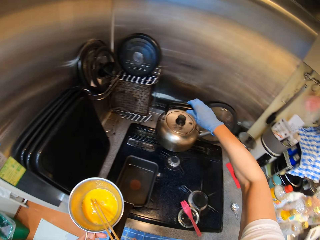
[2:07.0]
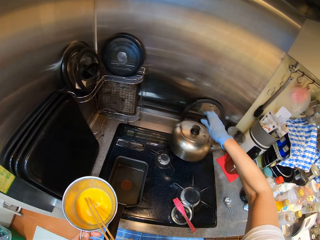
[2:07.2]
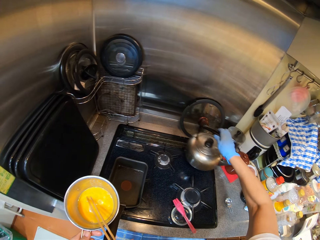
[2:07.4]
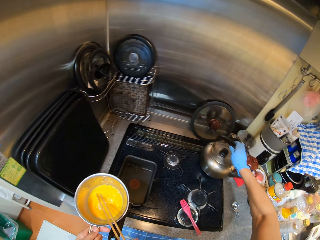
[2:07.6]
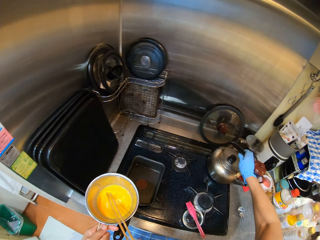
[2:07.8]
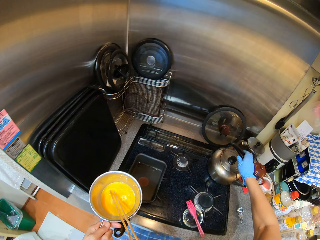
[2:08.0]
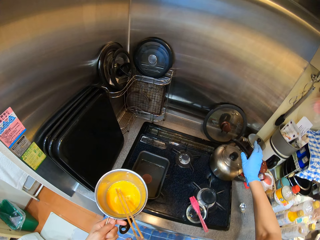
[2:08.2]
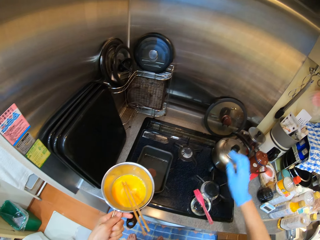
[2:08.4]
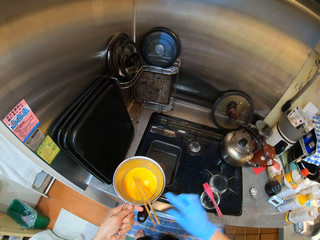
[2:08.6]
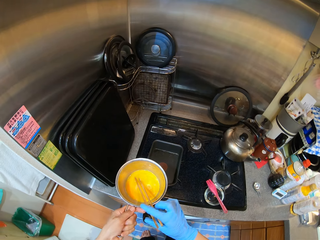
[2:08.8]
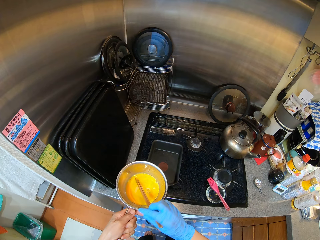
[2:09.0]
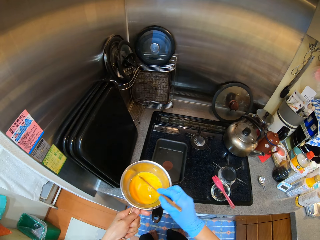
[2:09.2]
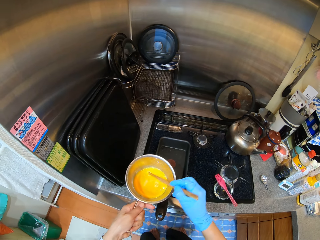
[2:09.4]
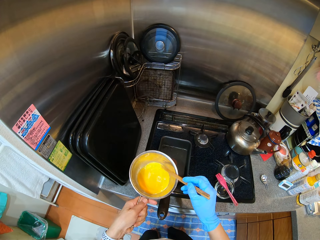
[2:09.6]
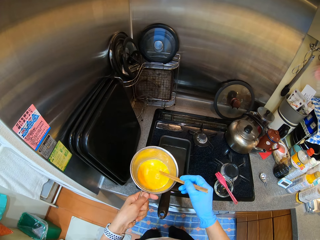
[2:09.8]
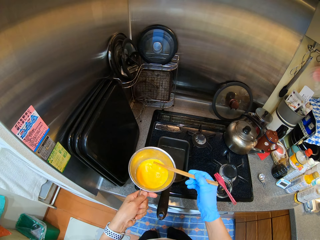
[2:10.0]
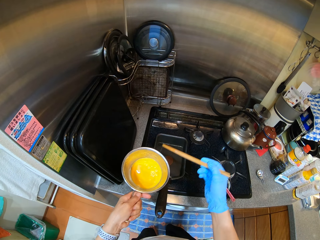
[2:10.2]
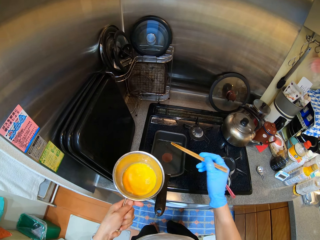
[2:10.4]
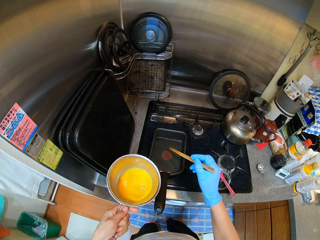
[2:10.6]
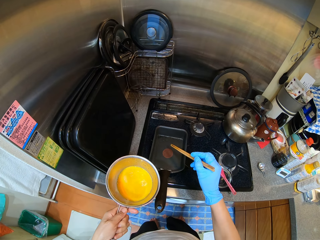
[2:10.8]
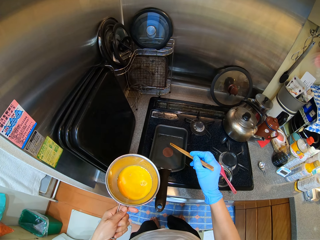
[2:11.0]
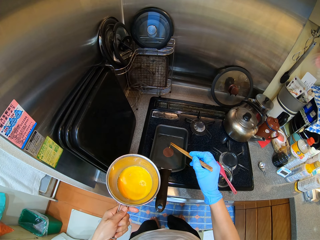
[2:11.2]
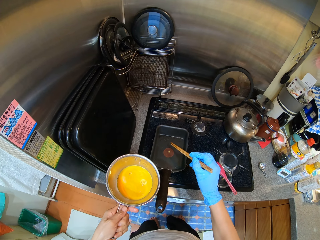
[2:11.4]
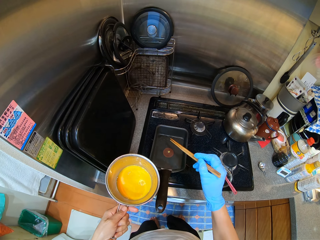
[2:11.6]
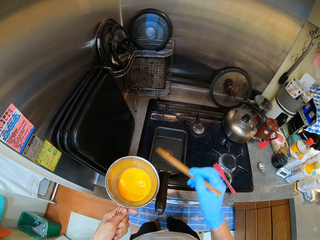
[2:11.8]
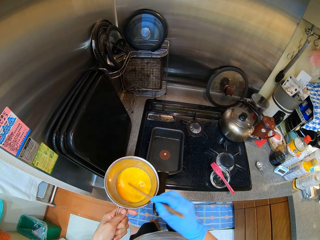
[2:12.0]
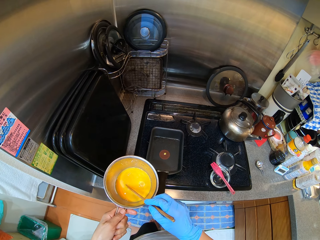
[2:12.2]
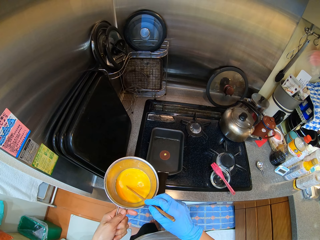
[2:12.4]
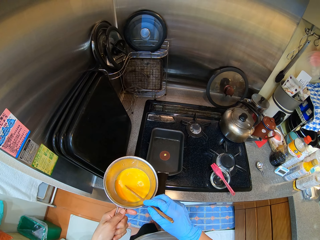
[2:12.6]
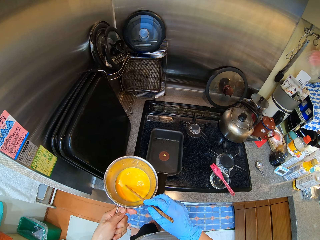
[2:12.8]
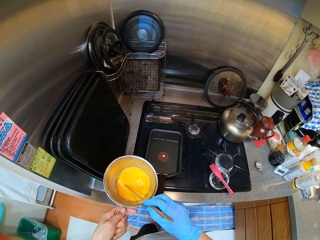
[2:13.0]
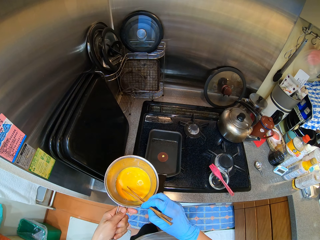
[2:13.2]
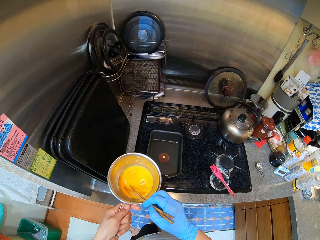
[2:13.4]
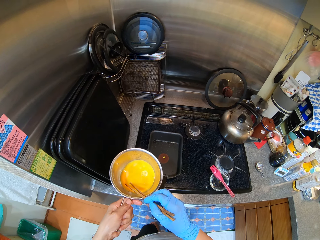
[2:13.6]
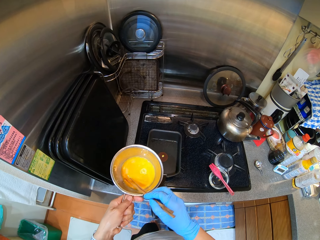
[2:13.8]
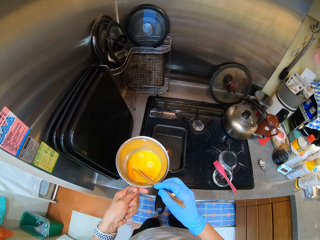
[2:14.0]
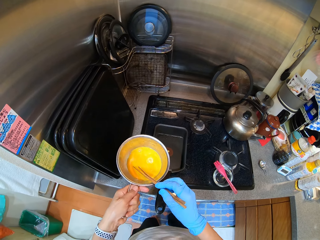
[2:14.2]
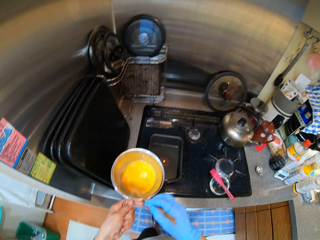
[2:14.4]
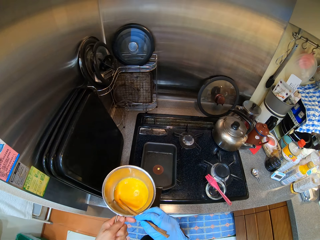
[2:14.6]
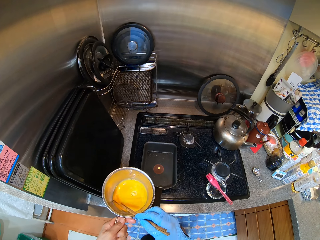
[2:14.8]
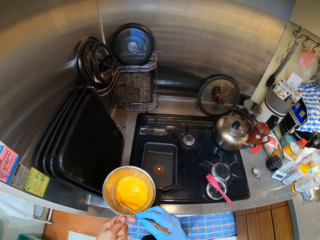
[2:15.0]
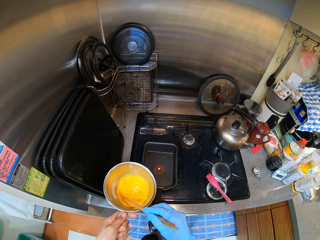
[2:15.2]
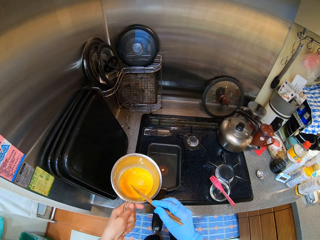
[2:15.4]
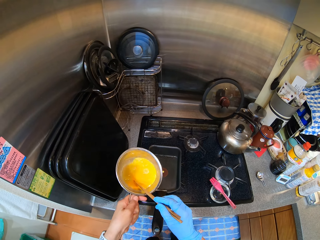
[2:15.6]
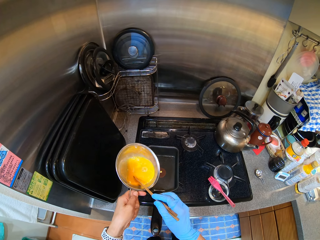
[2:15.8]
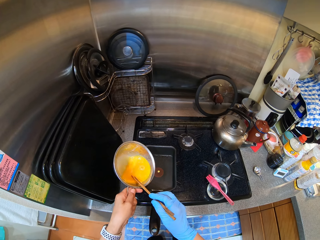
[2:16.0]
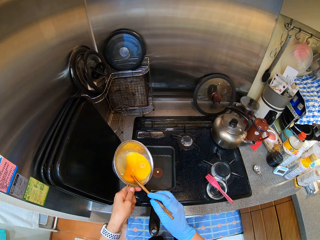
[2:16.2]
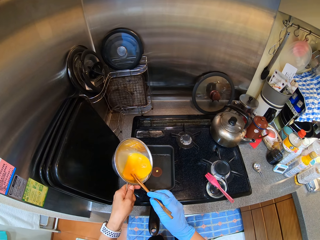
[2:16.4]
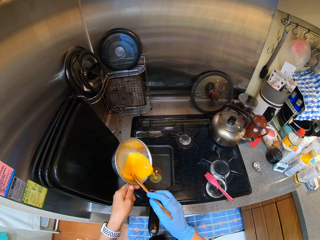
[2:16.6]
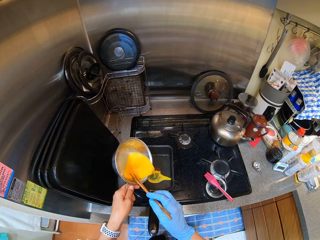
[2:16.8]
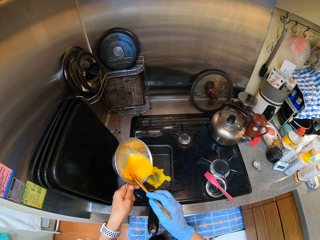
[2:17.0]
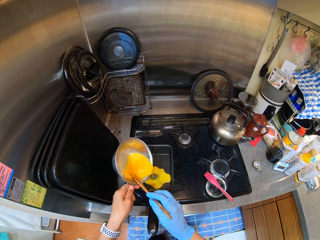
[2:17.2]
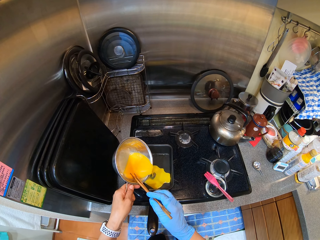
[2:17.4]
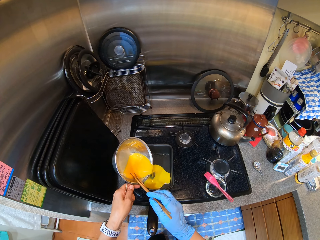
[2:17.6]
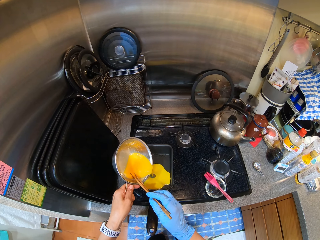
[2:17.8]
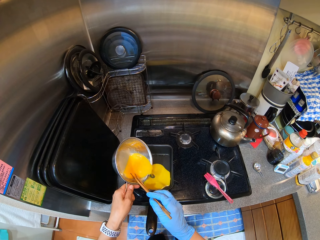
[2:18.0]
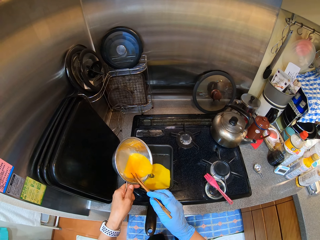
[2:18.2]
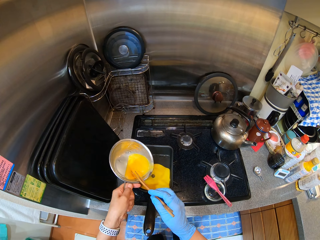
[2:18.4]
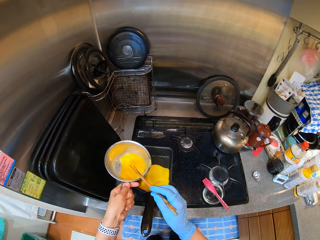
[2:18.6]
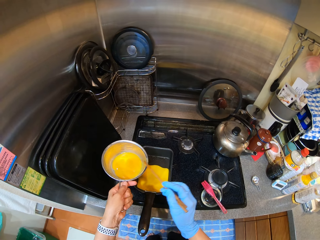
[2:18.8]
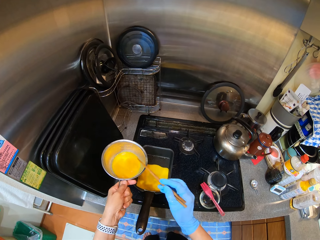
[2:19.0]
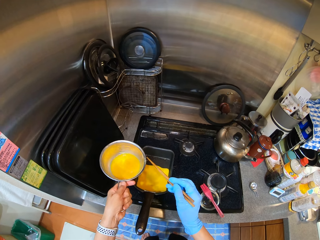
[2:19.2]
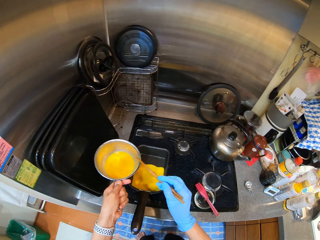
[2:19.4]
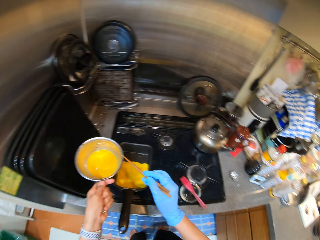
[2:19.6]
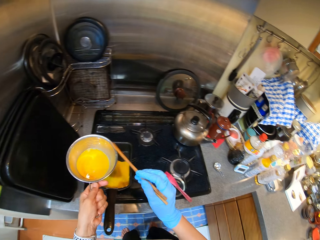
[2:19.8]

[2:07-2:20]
The camera wearer picks up a kettle. They put the kettle on the other burner. They pour the egg into the pan.

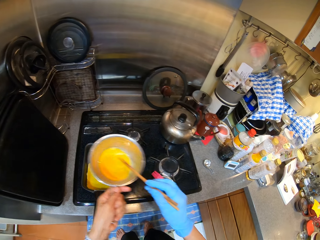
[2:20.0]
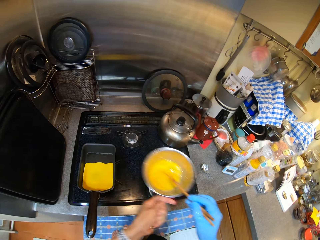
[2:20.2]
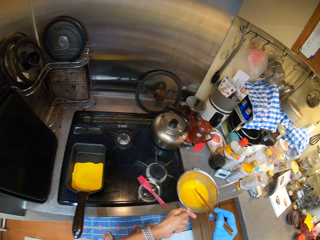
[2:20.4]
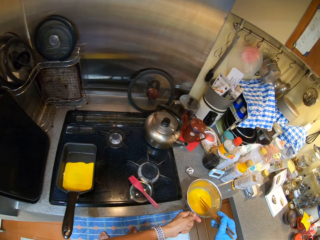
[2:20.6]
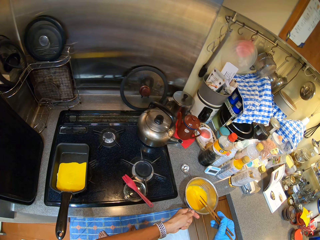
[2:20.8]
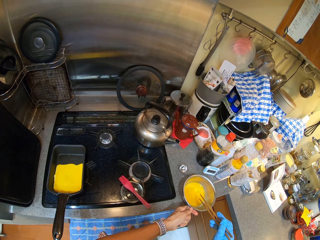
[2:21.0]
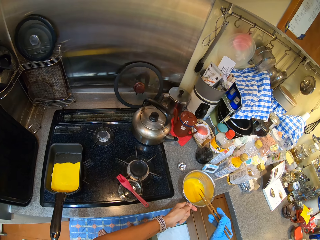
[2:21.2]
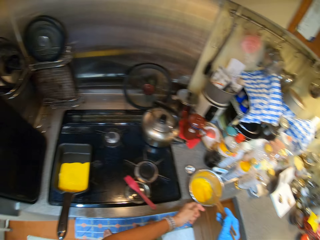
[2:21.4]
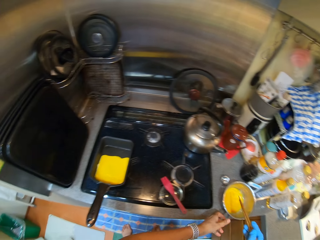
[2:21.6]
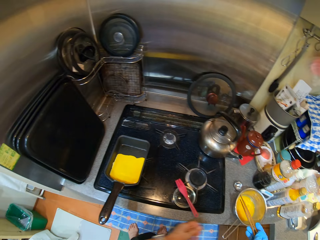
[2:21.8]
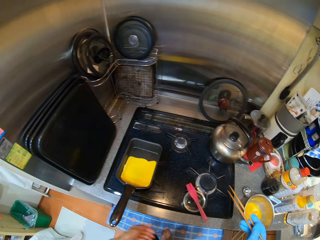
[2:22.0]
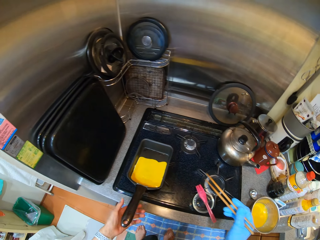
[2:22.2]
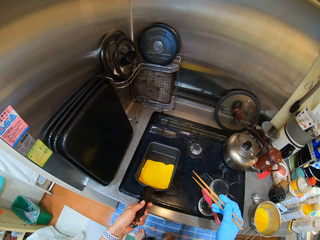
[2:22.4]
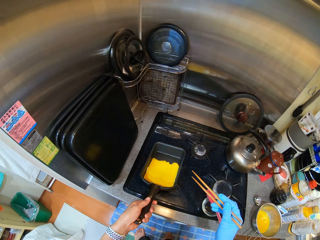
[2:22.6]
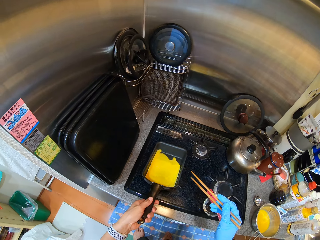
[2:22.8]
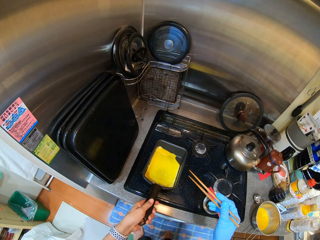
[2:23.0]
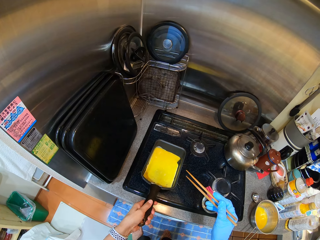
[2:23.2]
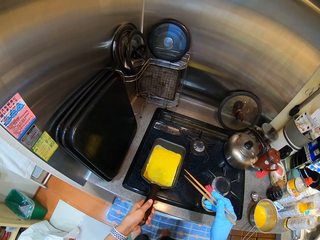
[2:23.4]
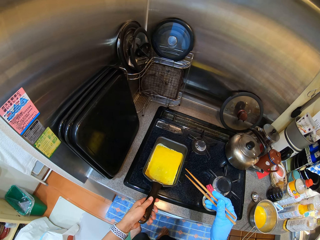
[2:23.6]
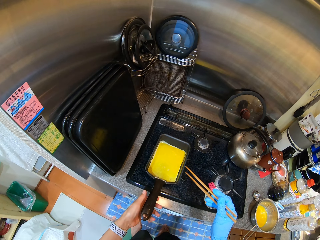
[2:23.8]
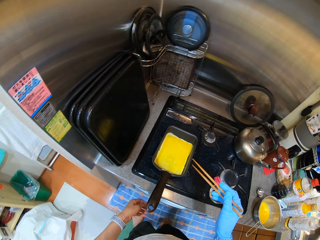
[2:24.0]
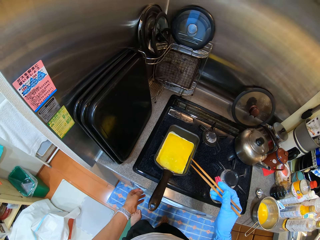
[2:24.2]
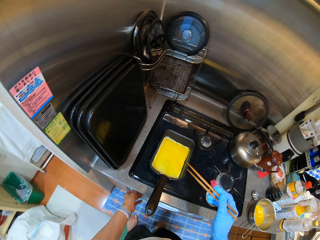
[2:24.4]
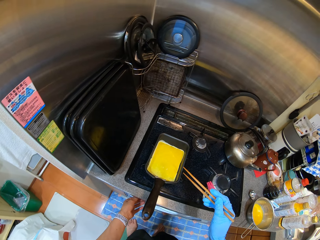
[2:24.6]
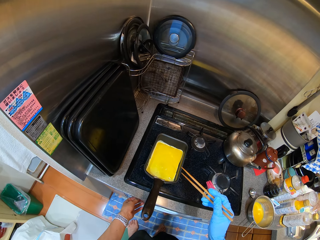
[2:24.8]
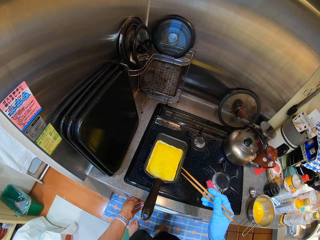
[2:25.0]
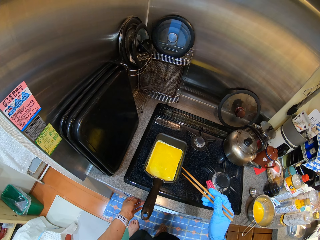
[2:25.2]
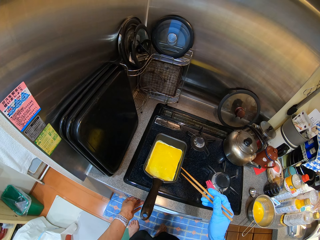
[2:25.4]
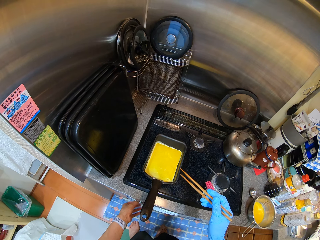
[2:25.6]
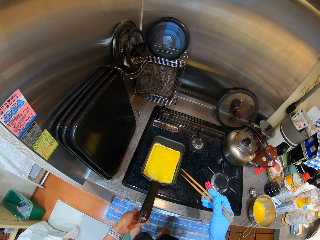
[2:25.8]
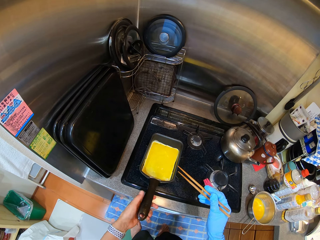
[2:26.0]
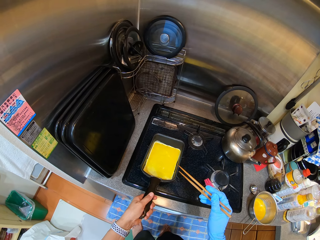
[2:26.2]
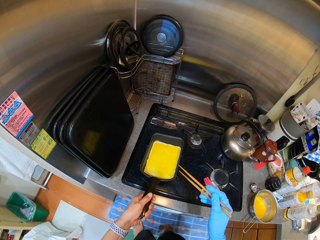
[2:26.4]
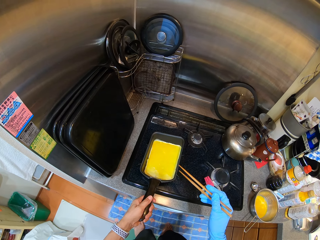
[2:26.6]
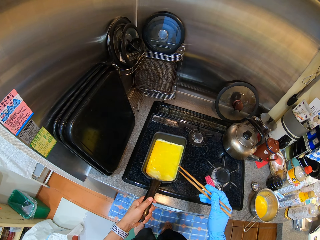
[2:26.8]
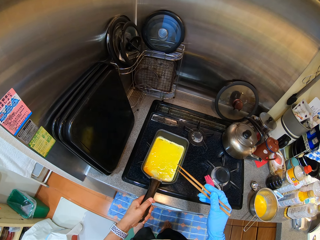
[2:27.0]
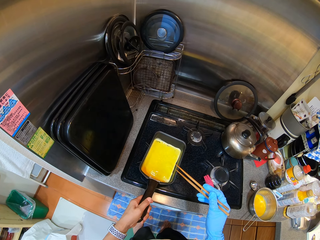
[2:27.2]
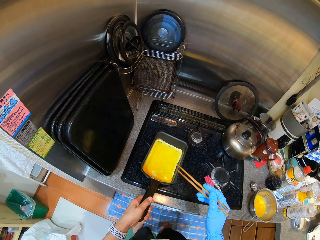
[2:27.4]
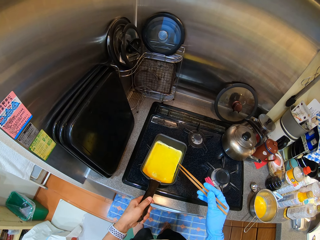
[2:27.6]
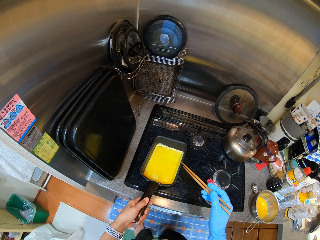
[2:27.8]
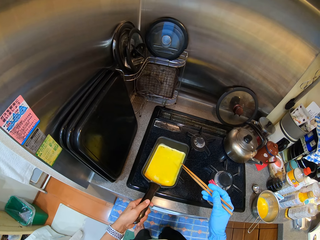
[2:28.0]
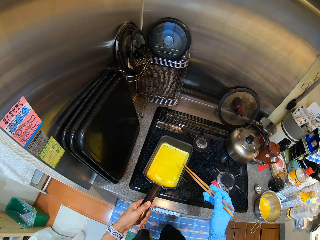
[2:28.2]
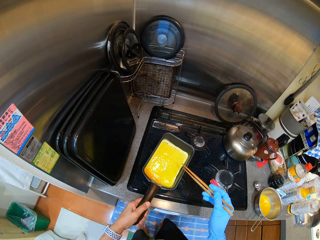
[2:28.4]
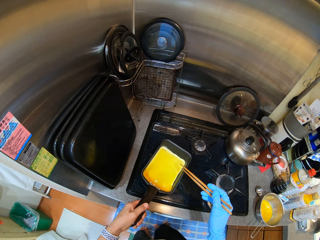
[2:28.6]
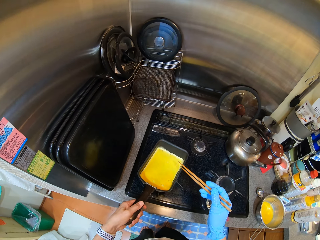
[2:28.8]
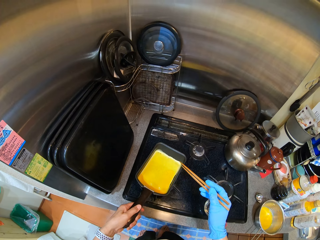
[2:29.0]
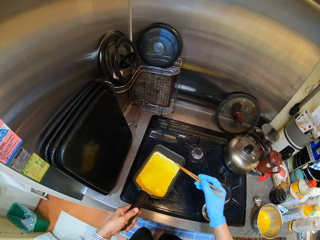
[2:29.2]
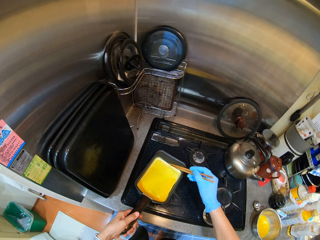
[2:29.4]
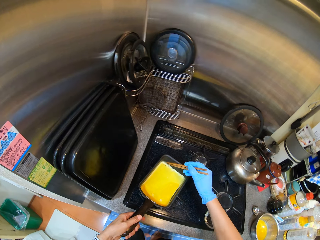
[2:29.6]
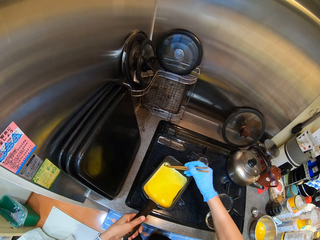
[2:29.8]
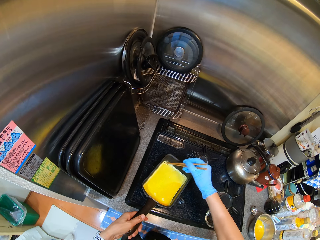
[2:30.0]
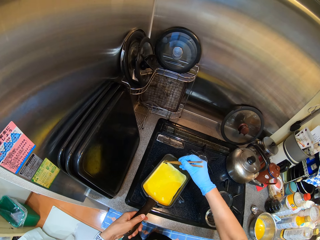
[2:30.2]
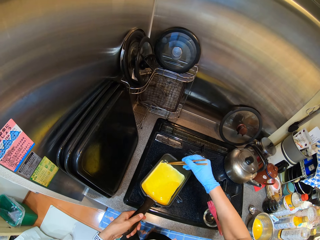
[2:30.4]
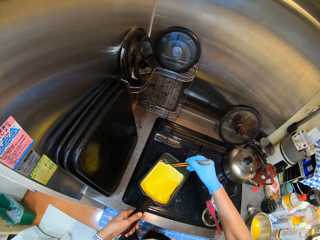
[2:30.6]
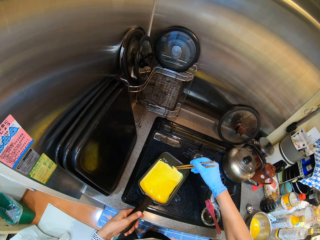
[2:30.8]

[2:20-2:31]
The camera wearer puts a pot on the sink top. They hold a pan. They turn on the cooker. They hold the pan.
